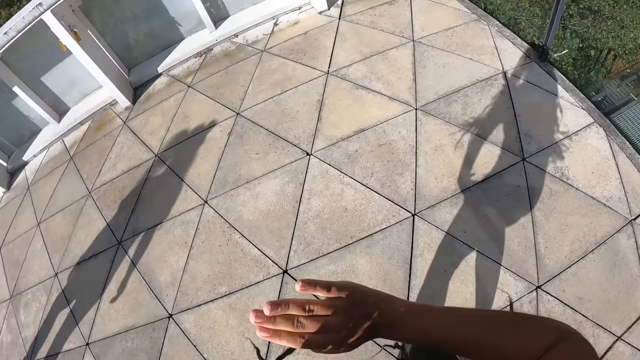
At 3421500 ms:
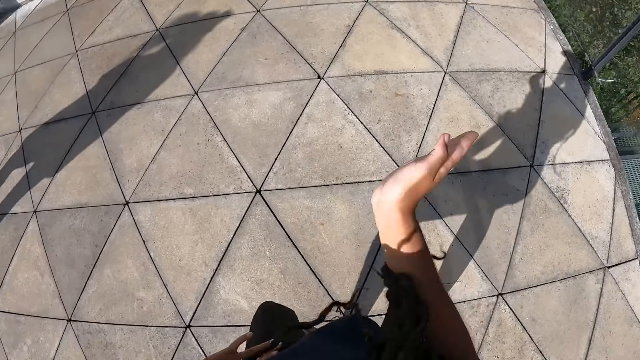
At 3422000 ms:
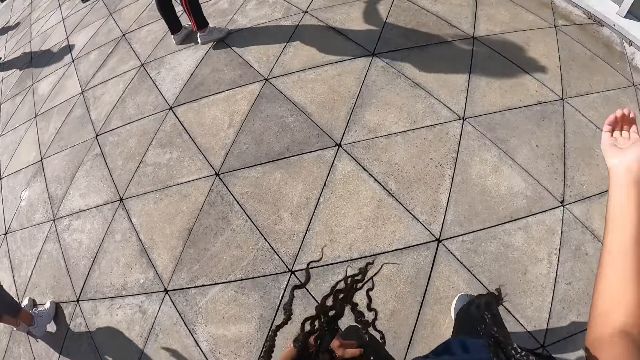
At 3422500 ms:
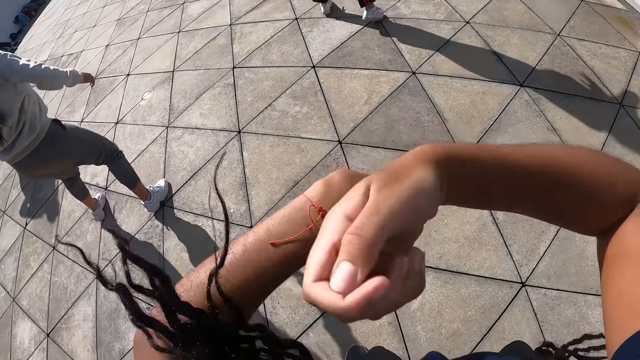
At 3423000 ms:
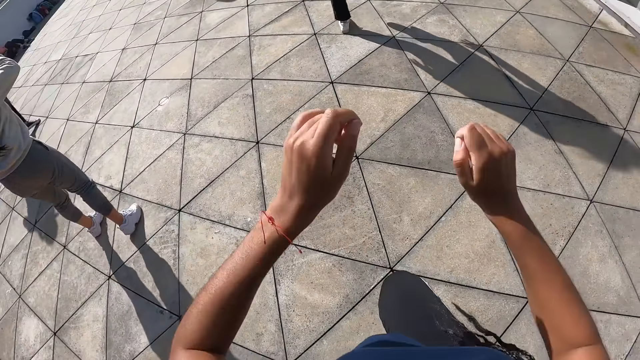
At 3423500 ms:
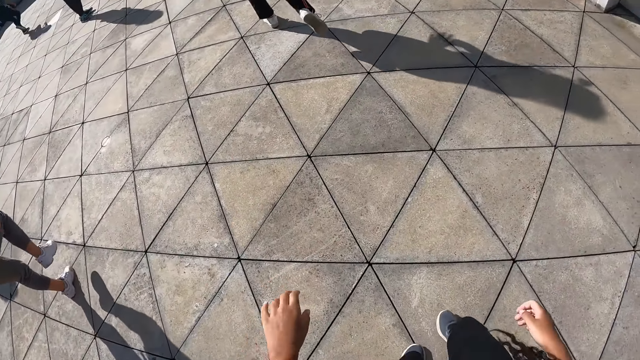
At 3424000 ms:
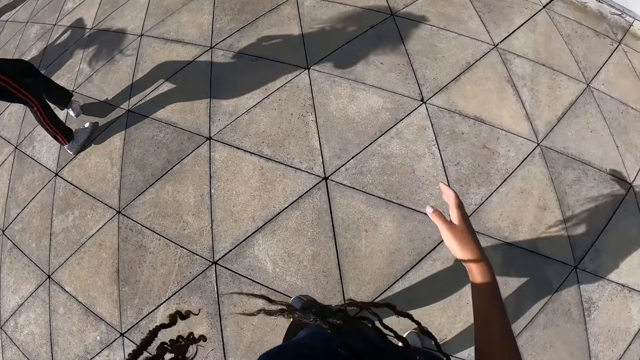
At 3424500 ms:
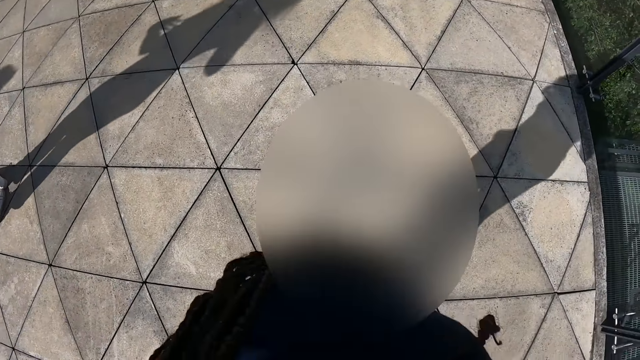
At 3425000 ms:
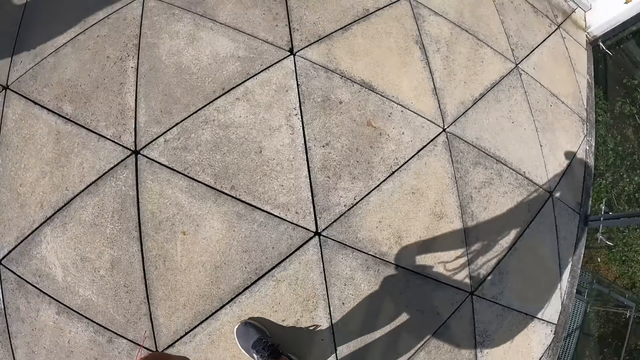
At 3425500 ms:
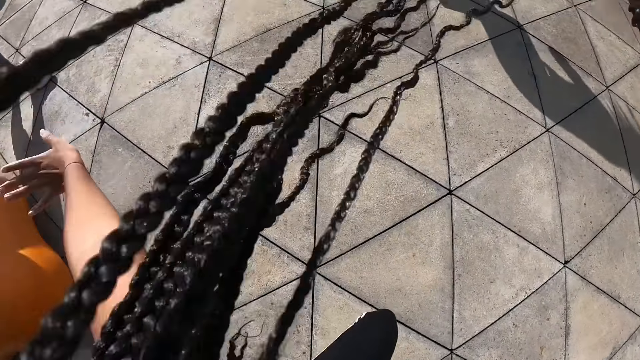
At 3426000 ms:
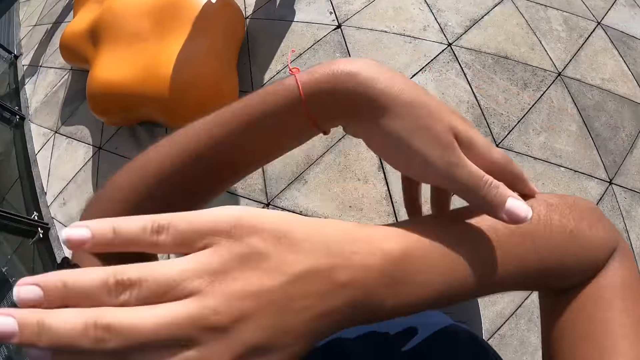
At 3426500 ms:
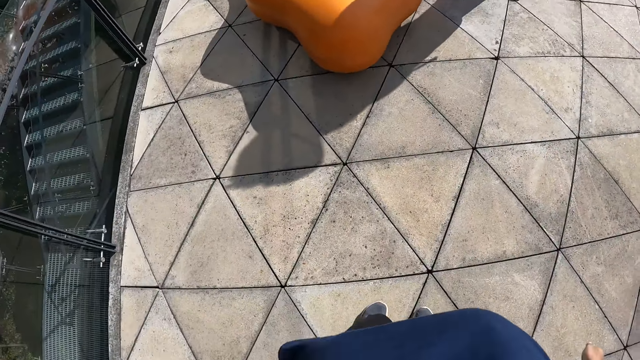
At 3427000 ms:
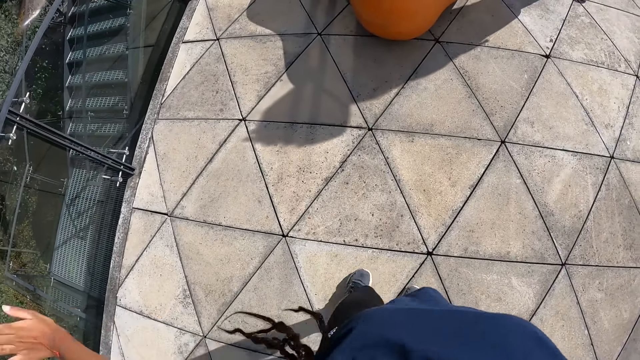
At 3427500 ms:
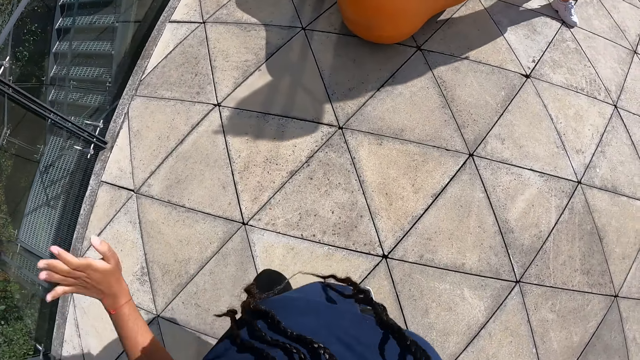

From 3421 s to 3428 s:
The woman dances in the studio.

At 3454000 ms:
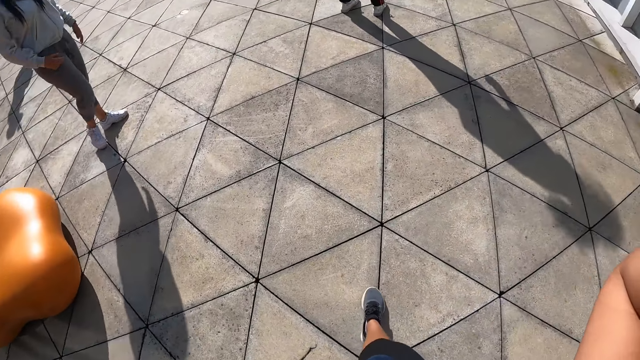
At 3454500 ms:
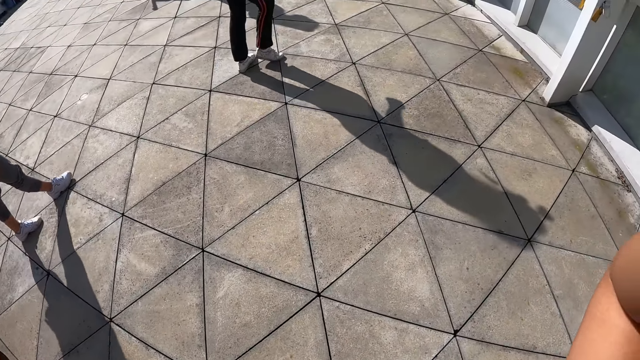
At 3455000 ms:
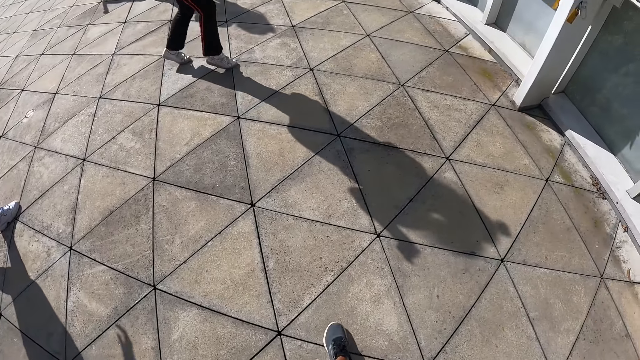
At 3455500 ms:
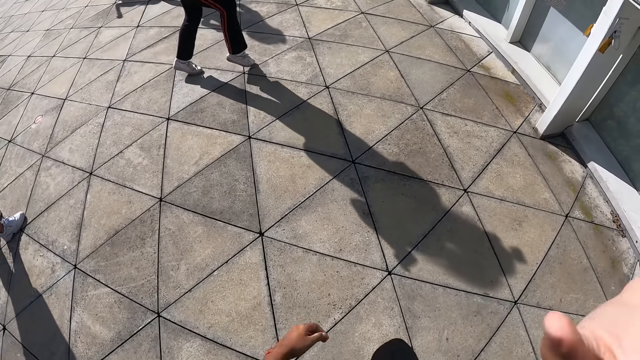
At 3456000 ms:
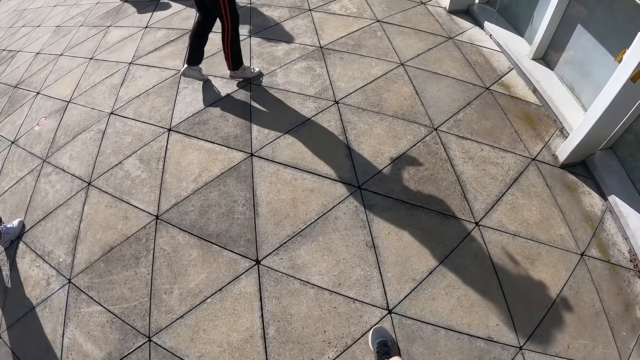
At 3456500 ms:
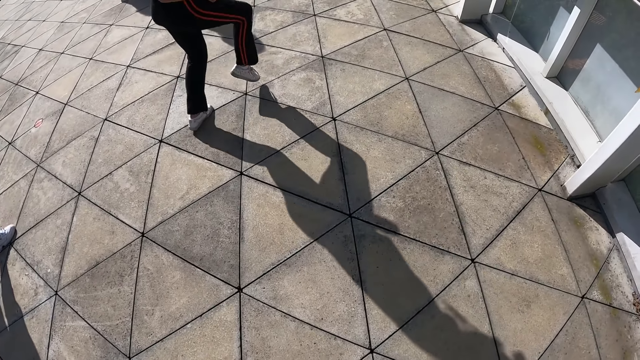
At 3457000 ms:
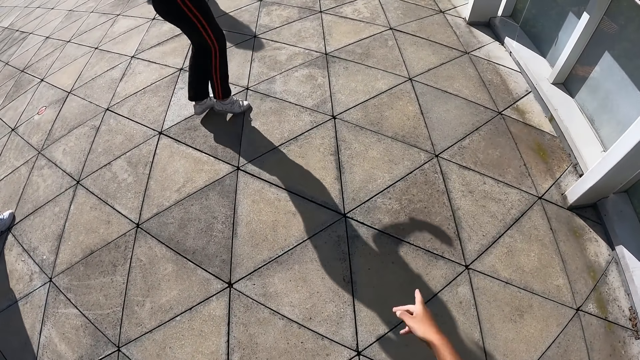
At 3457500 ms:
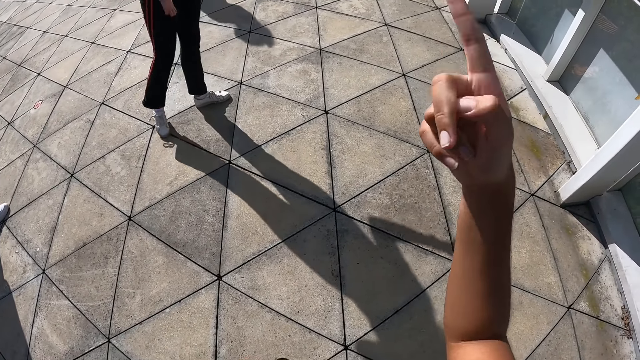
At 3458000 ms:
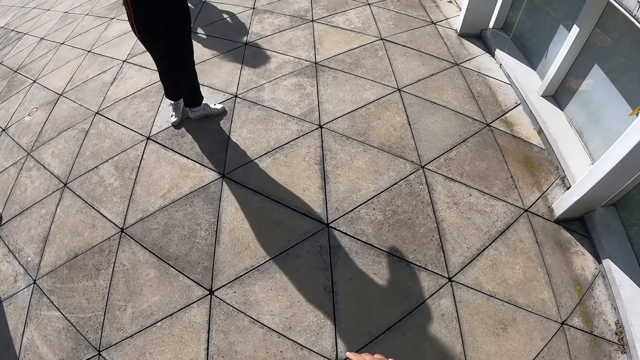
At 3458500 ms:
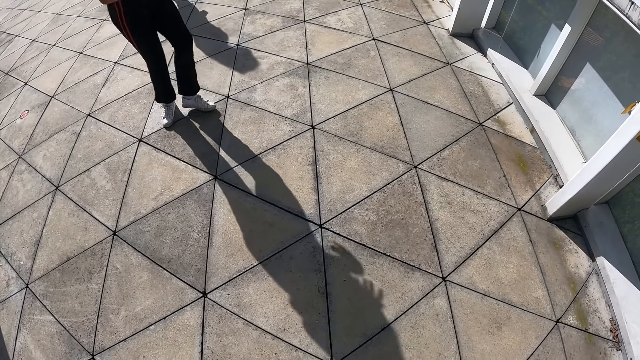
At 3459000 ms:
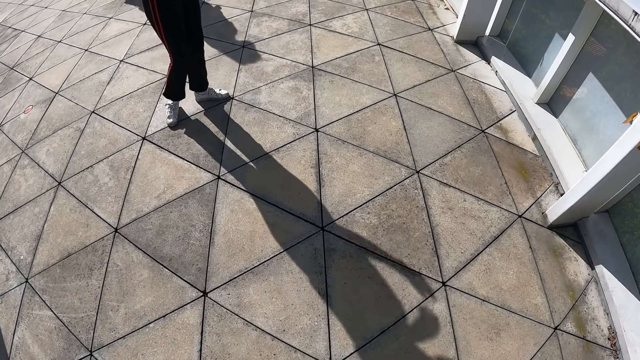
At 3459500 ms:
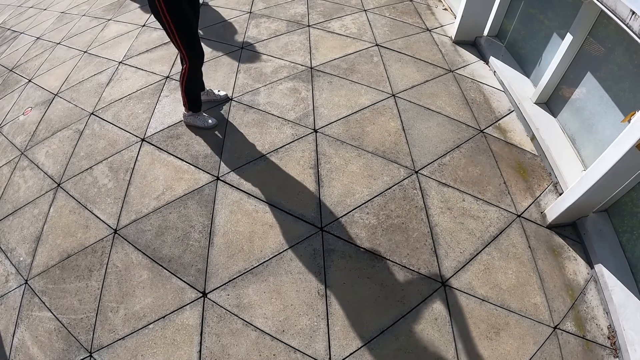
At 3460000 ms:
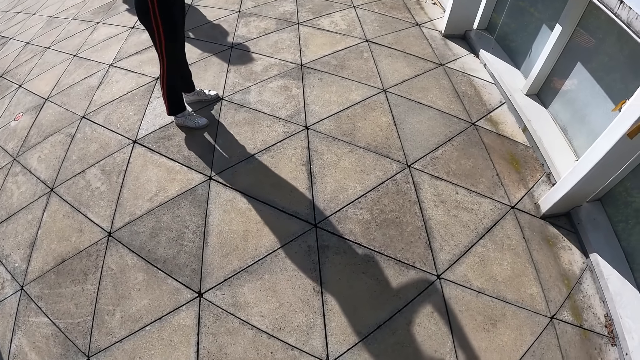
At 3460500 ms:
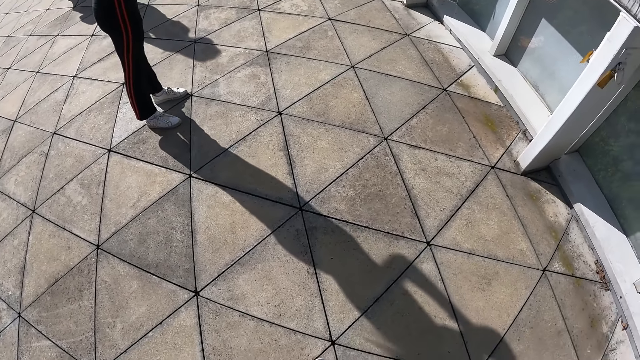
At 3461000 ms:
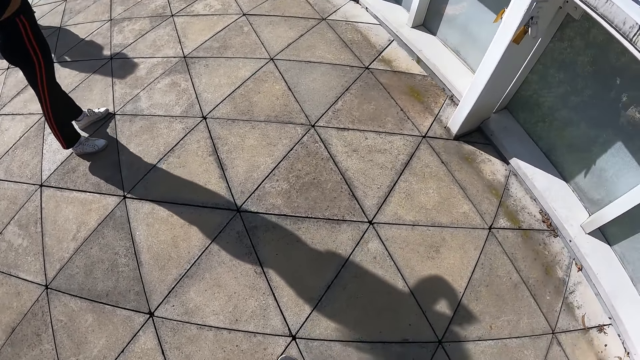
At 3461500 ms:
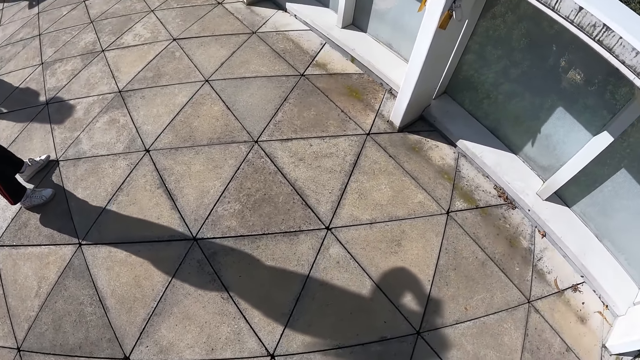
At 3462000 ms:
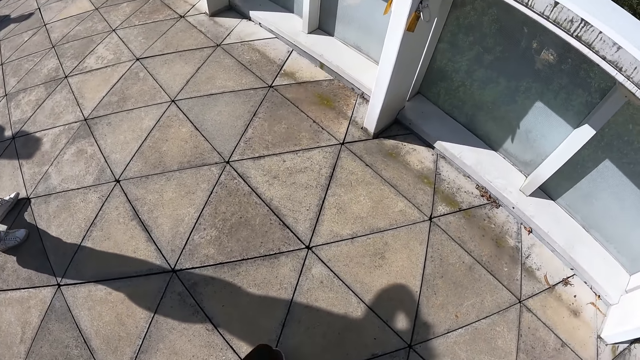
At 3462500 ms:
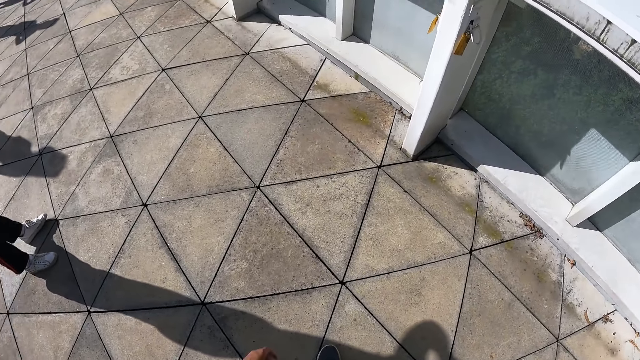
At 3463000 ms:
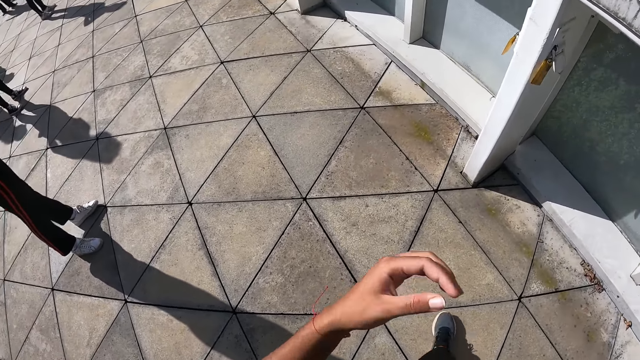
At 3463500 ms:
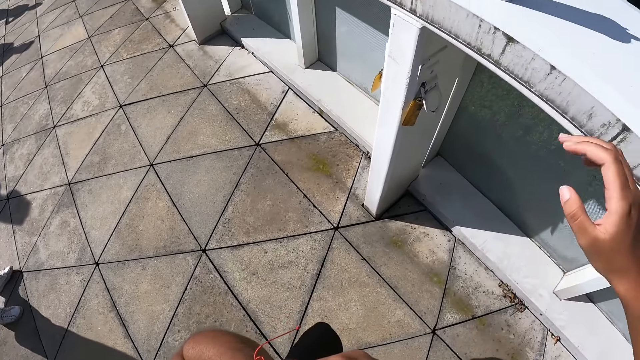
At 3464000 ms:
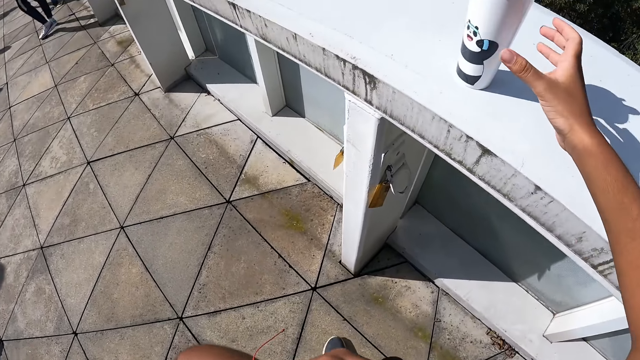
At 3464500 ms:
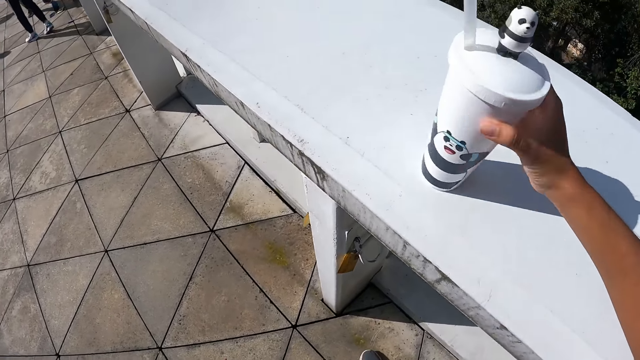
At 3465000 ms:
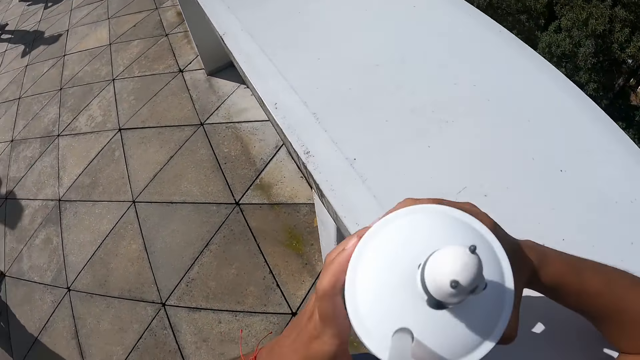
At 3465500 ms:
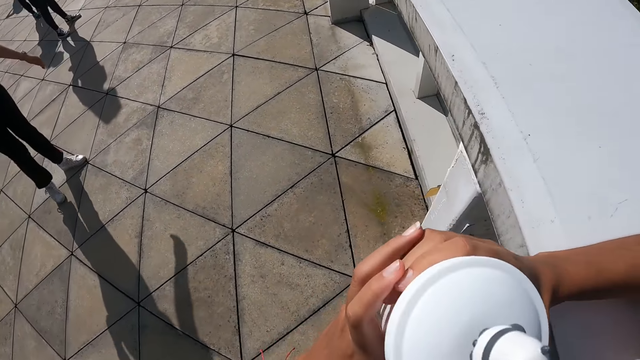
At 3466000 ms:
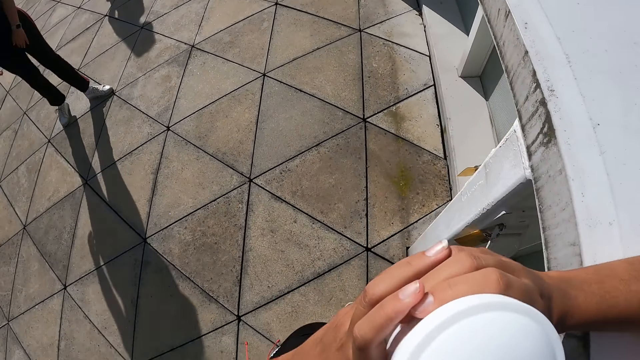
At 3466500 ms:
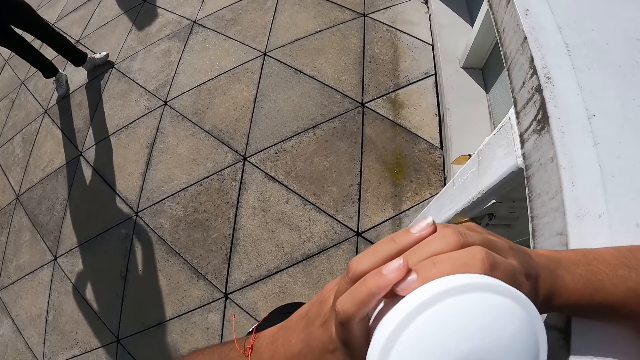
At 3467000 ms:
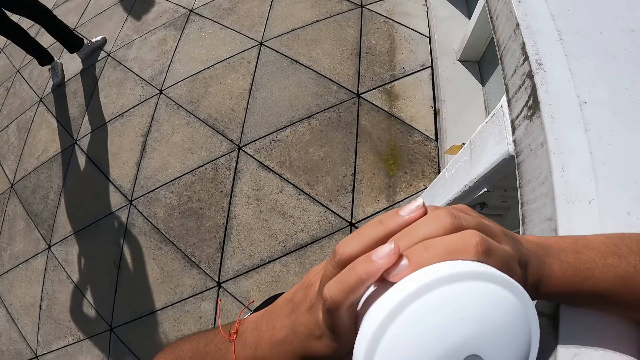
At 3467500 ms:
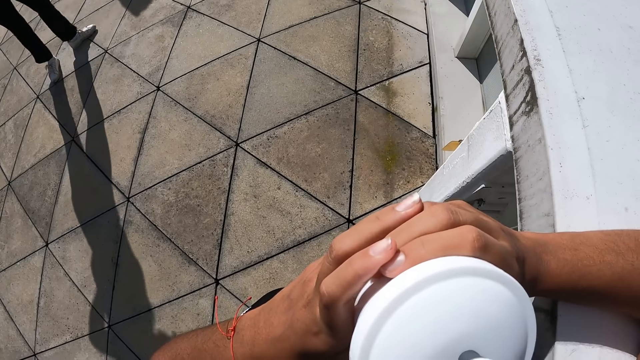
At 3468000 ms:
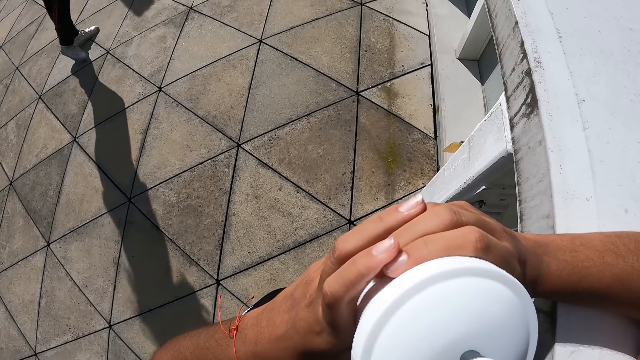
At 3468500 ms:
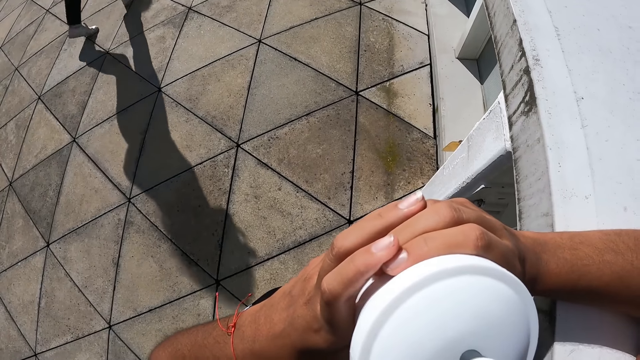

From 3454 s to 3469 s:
The woman dances in the studio. The camera wearer picks up a bottle on a ledge with her right hand. She drinks from the water bottle with both hands.
